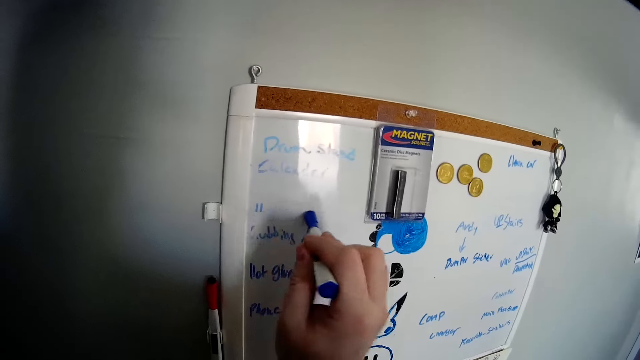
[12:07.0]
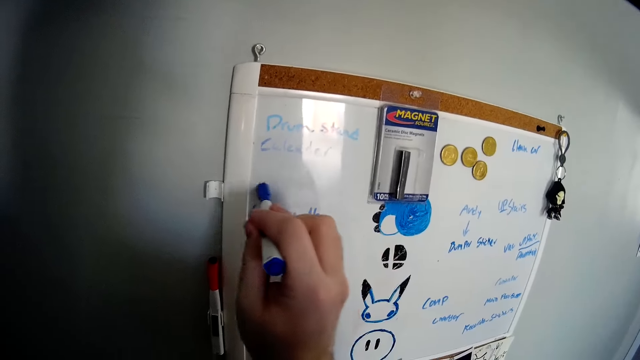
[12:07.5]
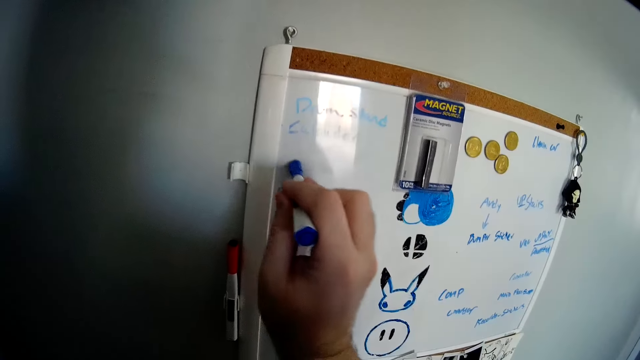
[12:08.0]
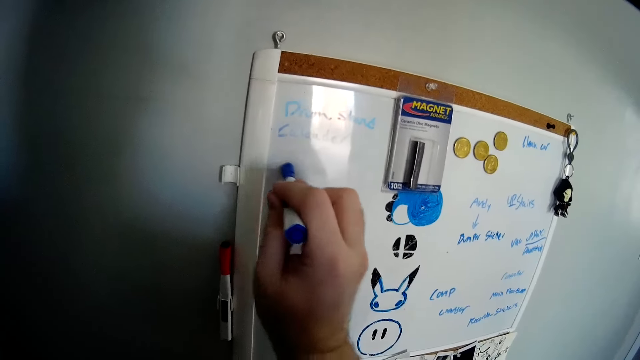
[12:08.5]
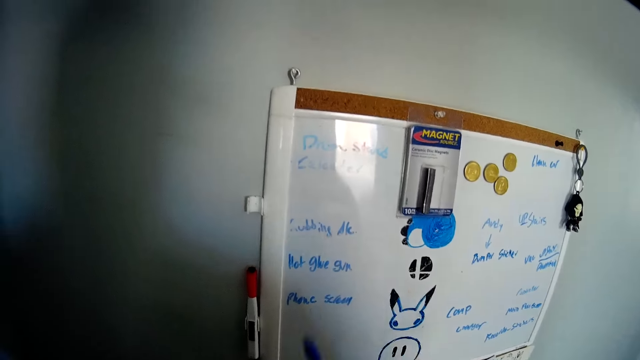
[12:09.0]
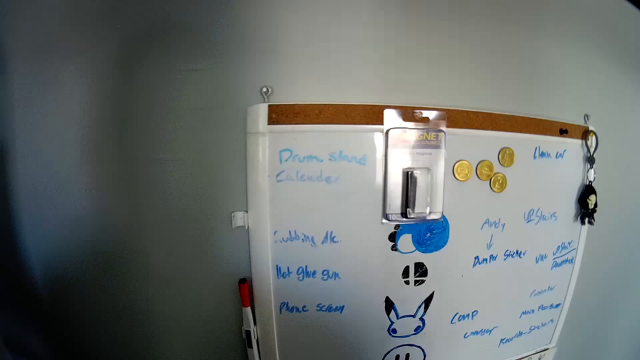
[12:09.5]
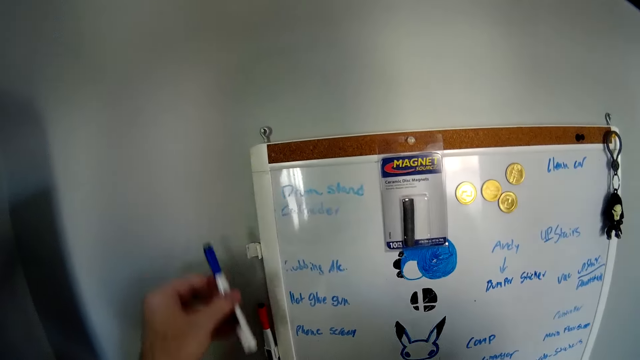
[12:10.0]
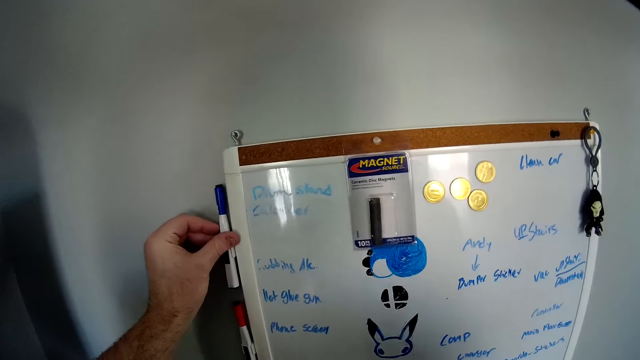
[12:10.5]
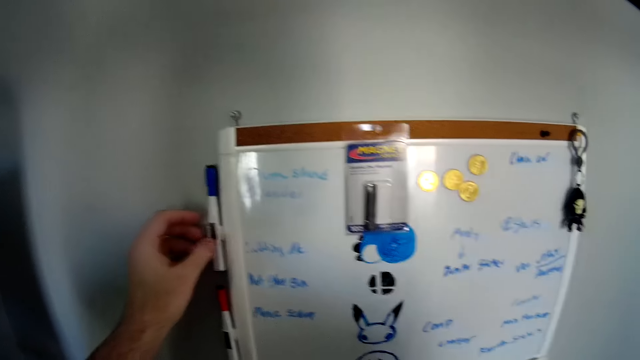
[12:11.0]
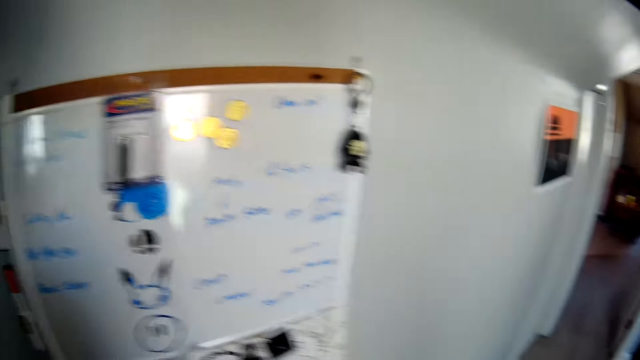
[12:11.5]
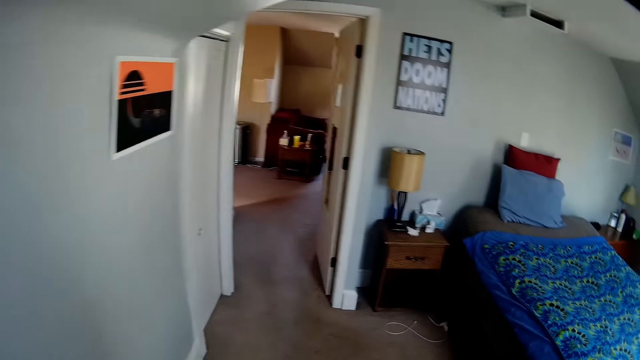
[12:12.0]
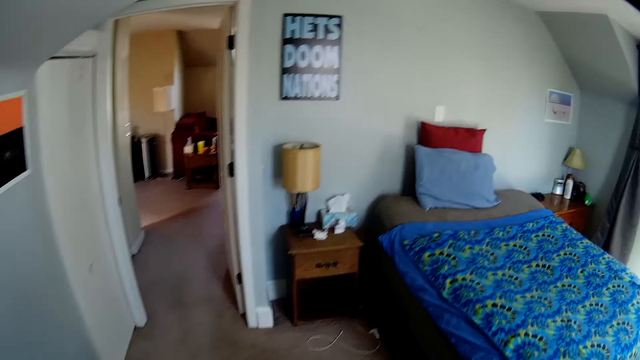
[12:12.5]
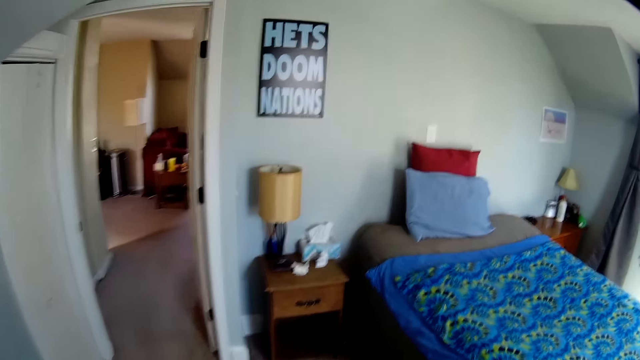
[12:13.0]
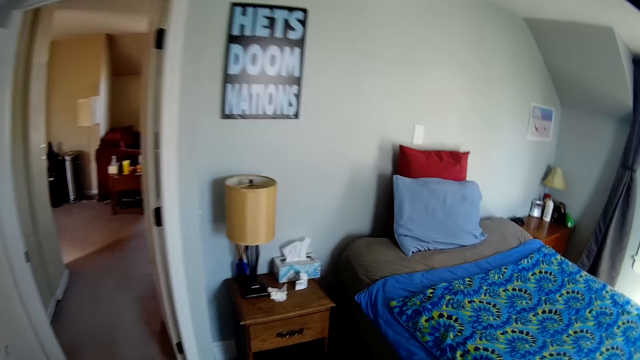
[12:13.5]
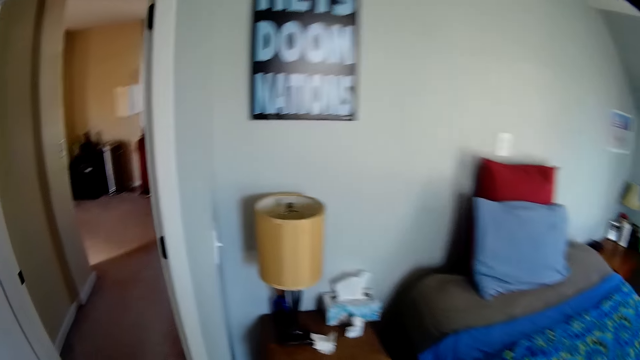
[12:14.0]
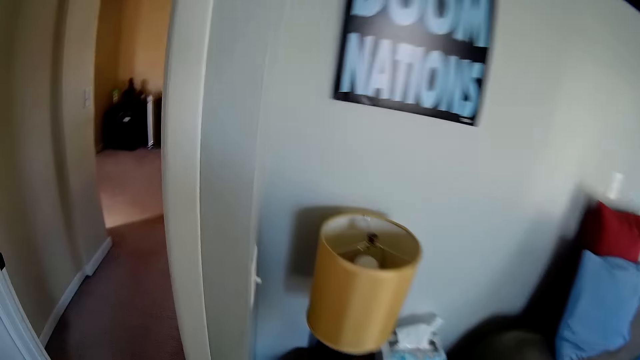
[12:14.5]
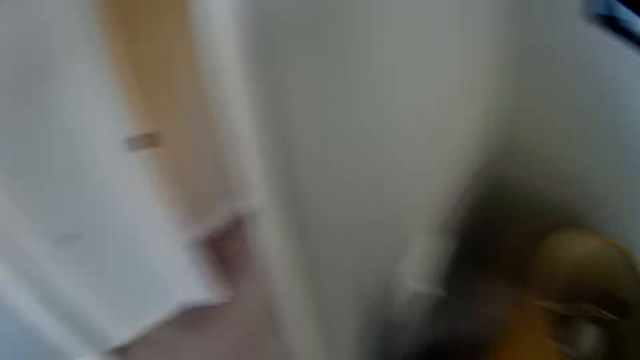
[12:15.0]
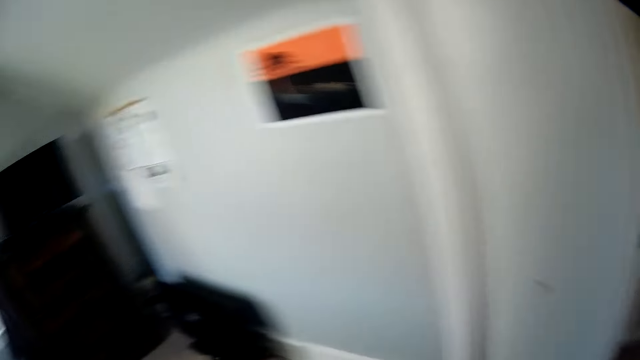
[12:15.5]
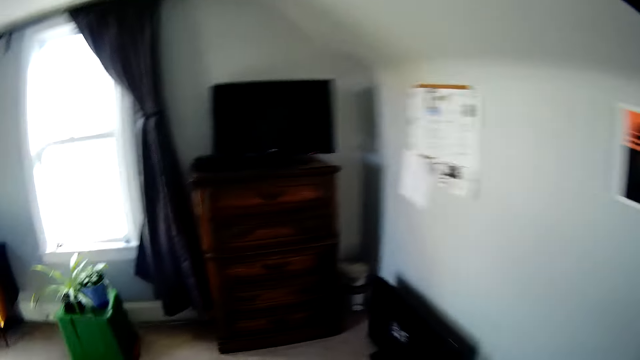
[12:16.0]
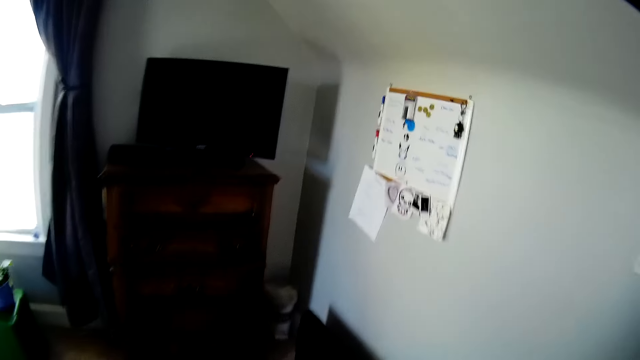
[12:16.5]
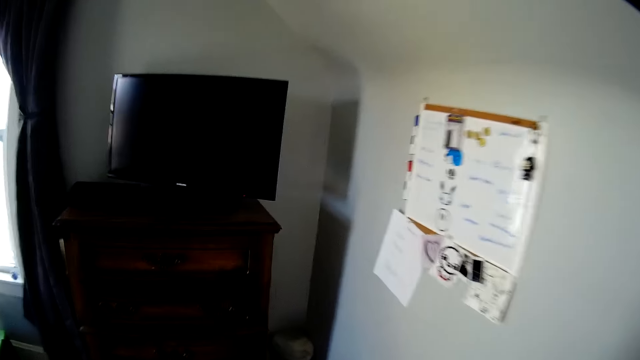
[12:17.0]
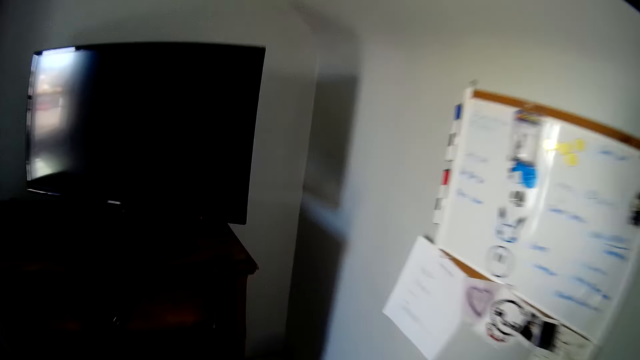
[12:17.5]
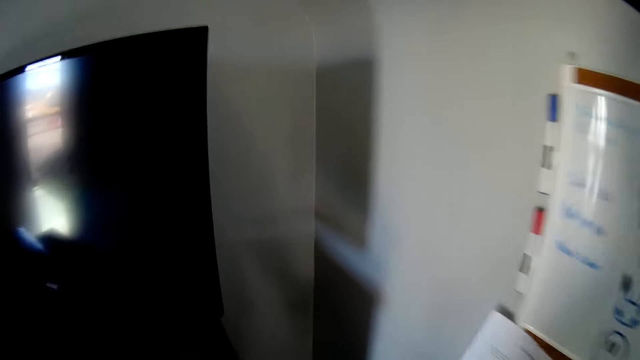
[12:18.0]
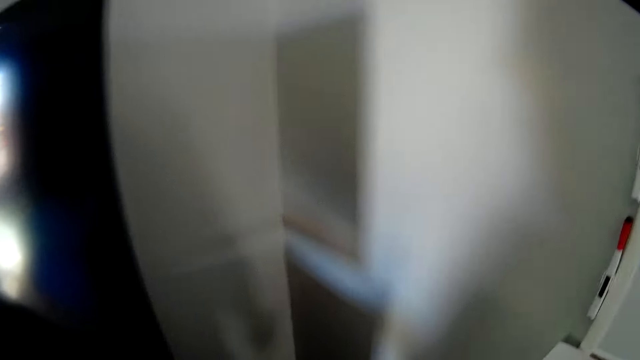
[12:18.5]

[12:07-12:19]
The camera wearer clips the pen on the wall. They turn around the area and walk around the room.

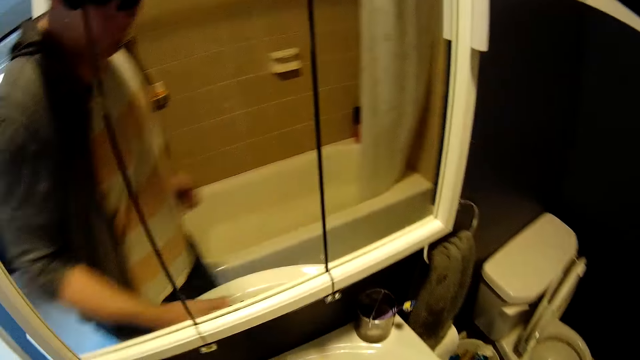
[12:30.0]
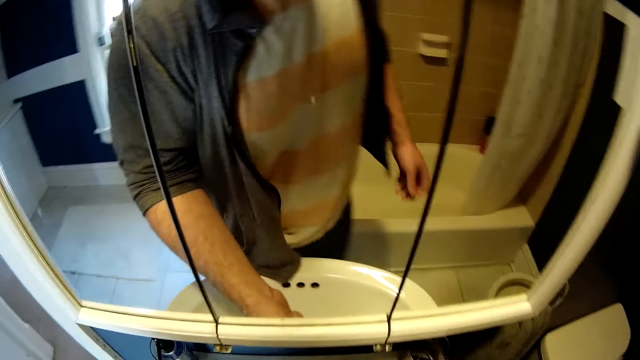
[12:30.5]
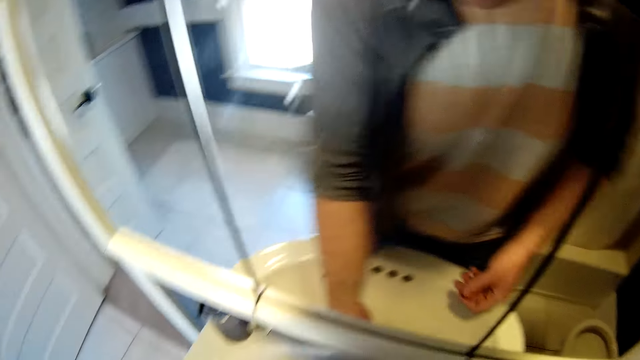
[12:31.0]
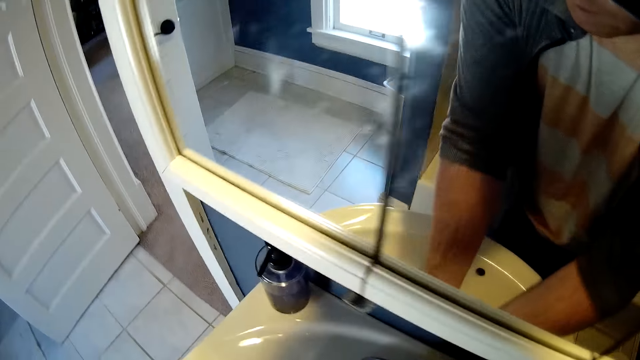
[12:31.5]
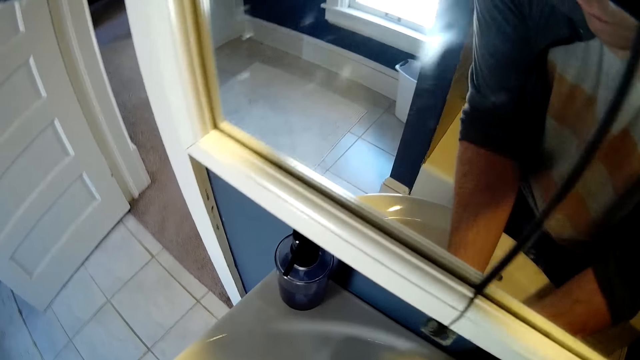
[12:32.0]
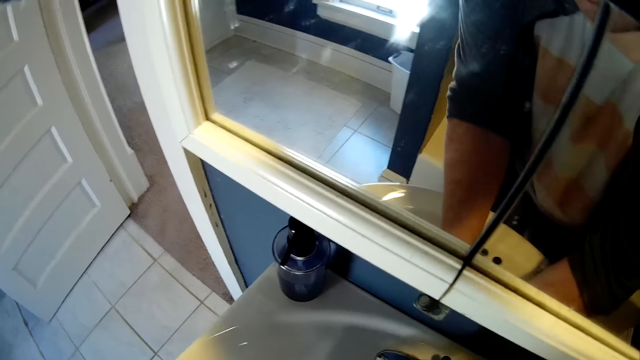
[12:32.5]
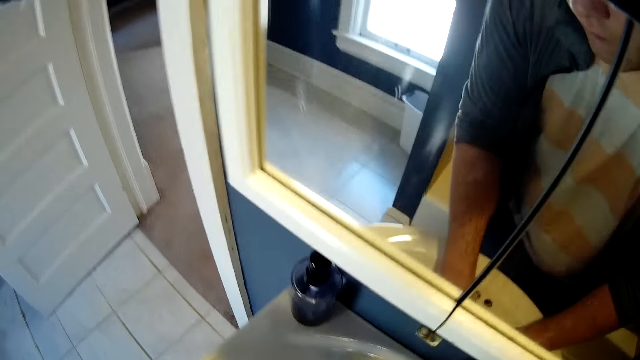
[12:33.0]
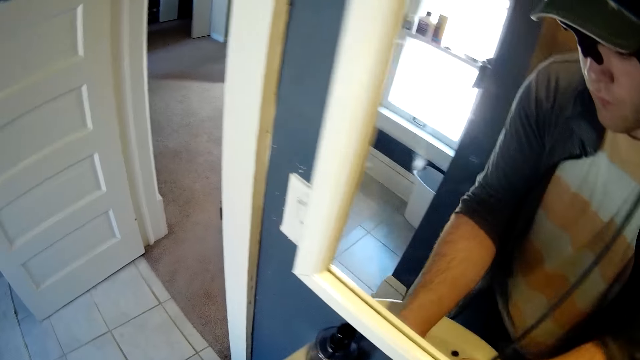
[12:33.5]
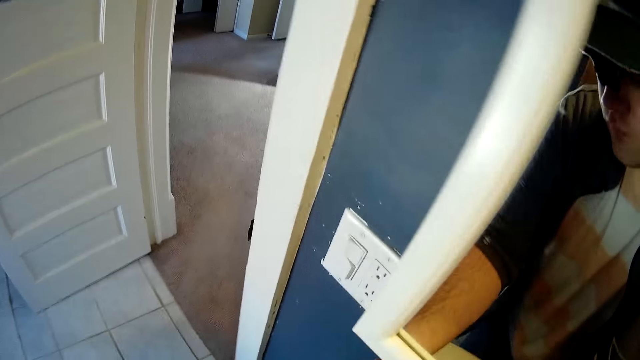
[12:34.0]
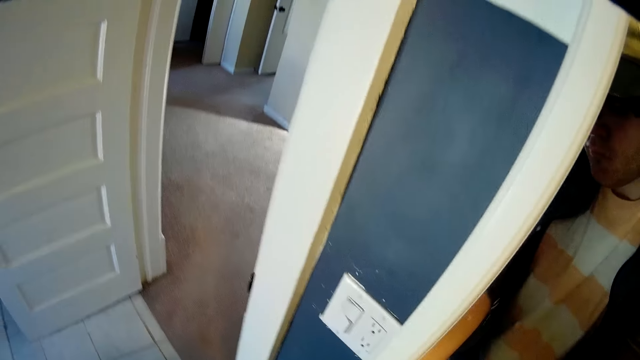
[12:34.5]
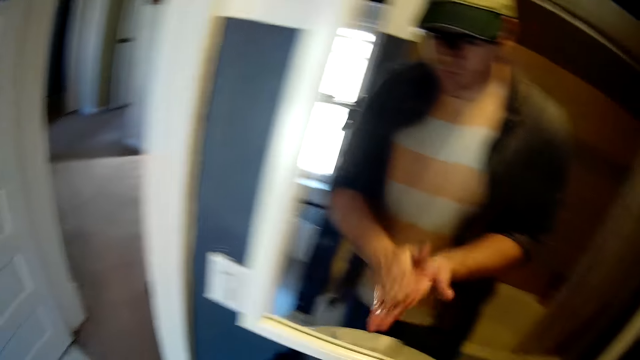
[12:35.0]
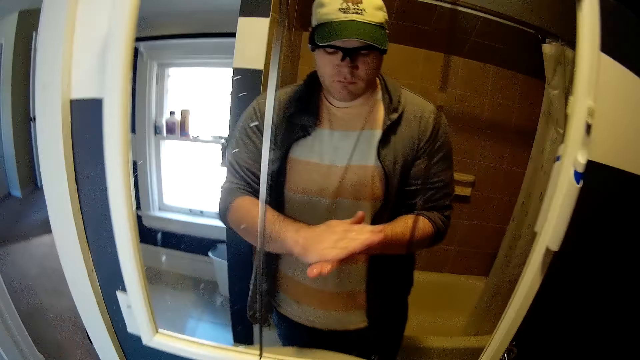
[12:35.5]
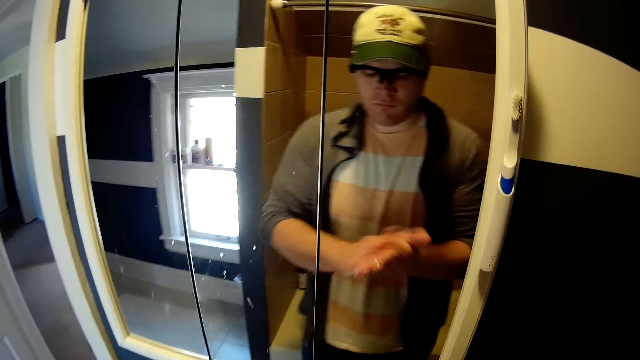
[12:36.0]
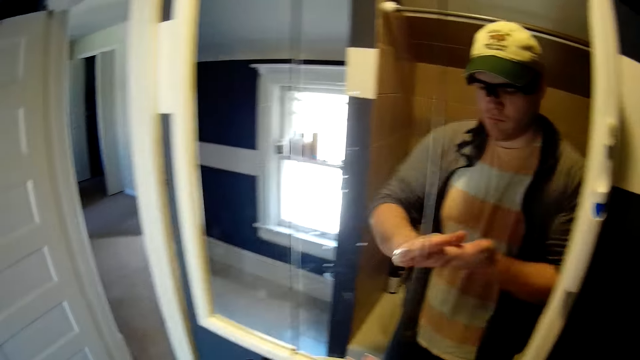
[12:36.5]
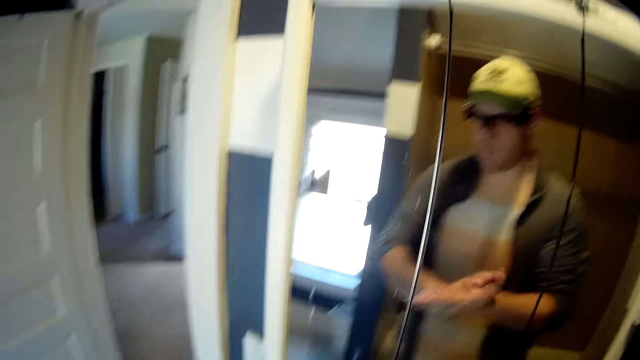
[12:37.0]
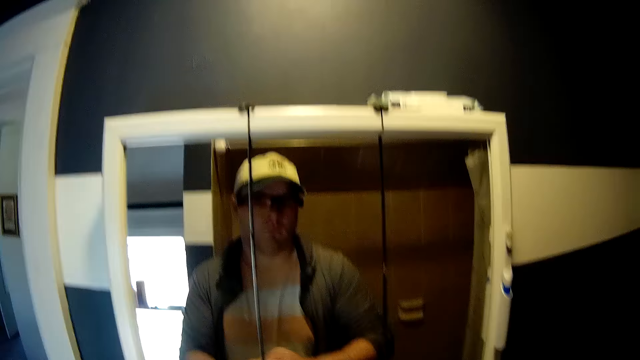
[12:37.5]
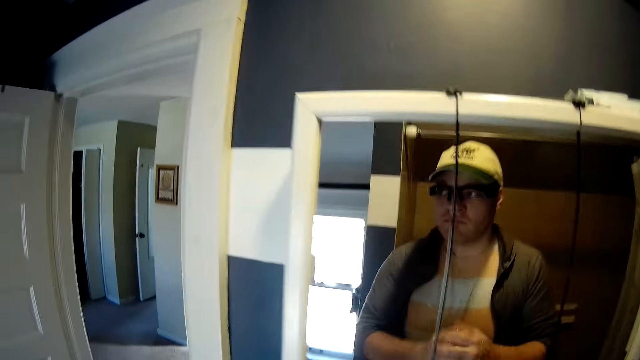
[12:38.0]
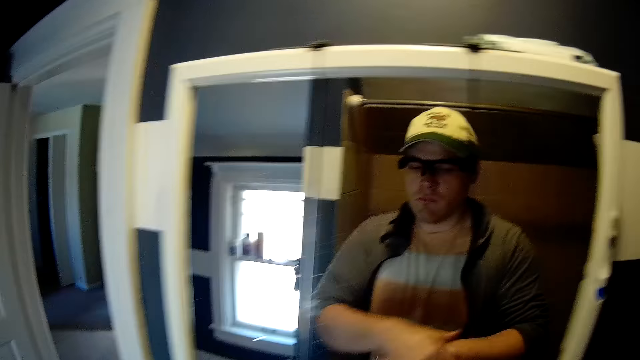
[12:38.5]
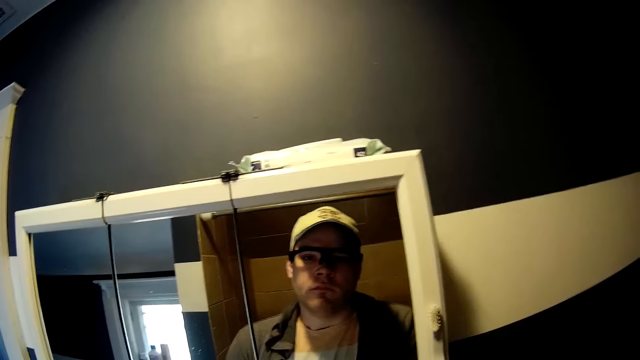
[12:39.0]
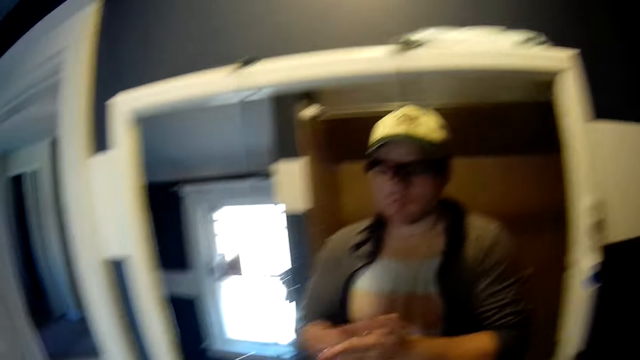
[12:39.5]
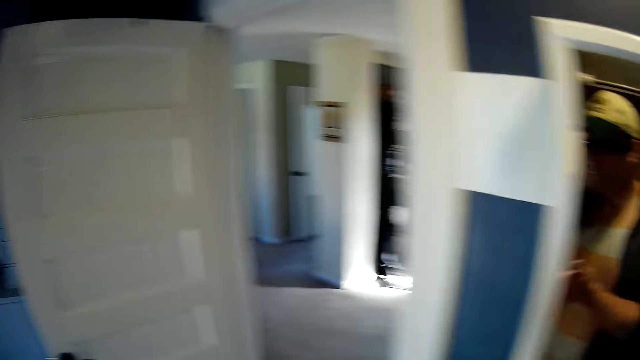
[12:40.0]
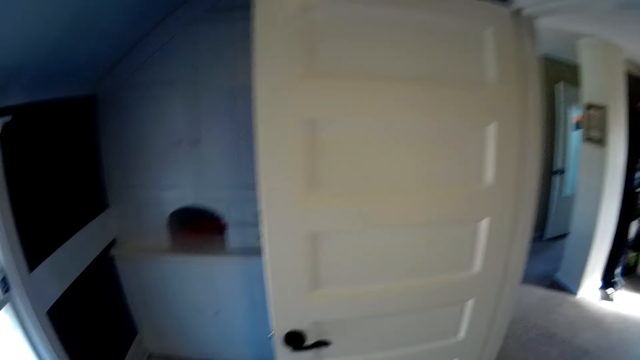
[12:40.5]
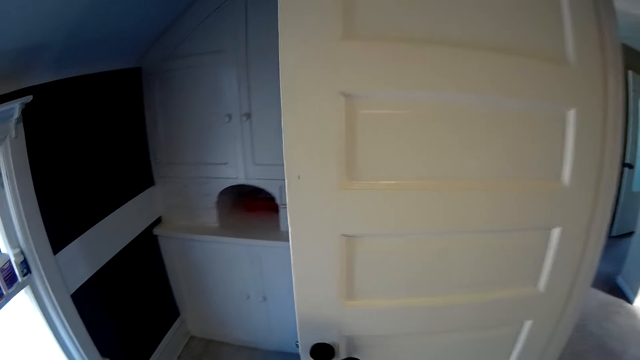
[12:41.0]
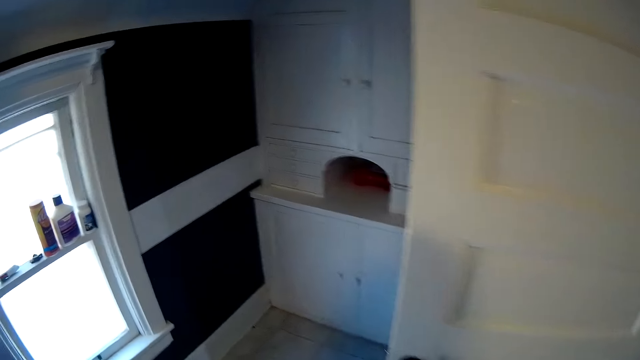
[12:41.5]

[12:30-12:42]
The camera wearer switches on the lights. He opens the tap water. He washes his hands with the tap water. He moves around the room.
